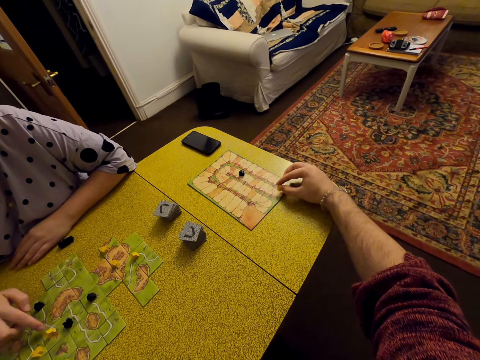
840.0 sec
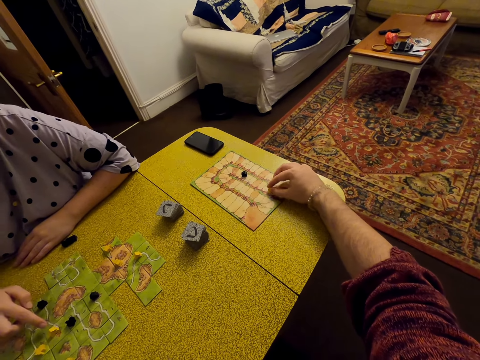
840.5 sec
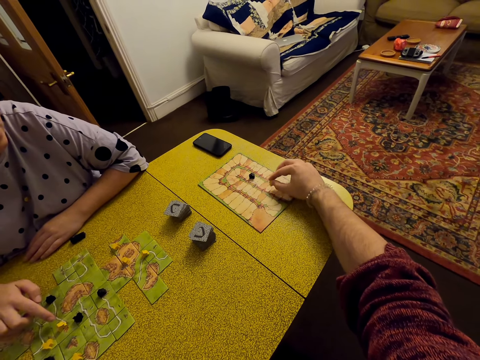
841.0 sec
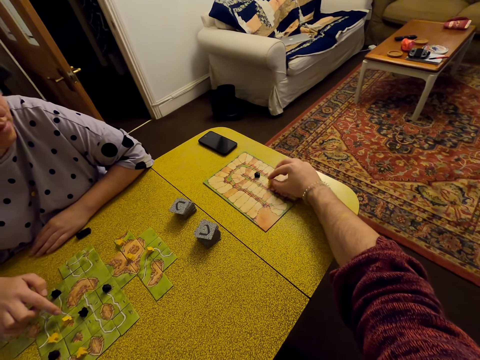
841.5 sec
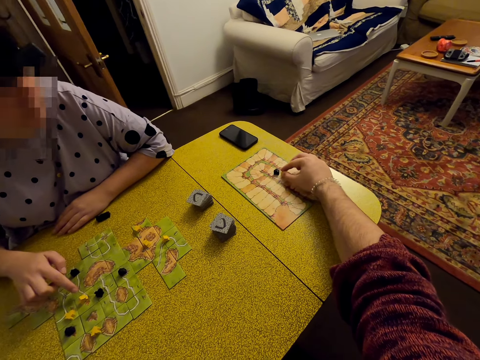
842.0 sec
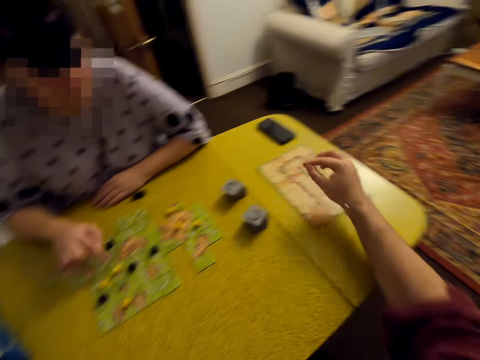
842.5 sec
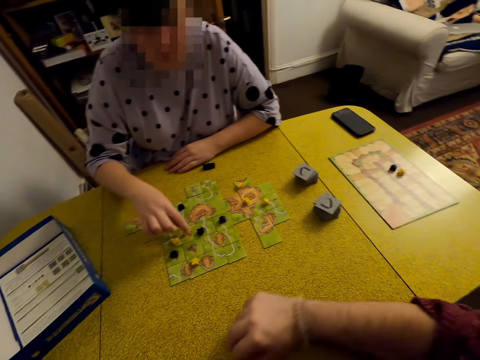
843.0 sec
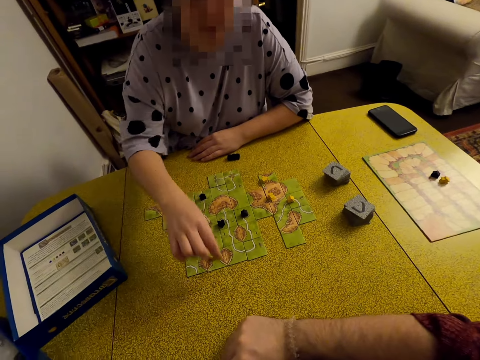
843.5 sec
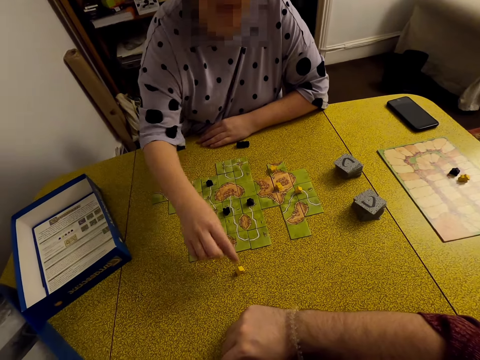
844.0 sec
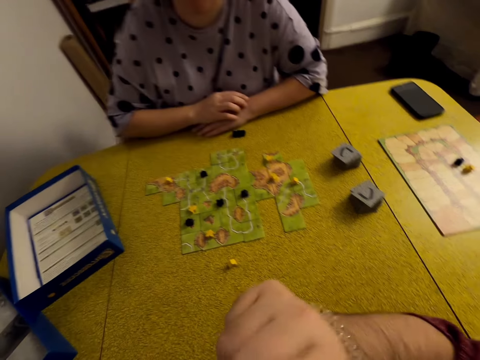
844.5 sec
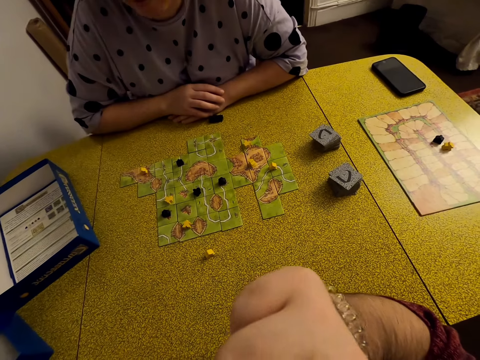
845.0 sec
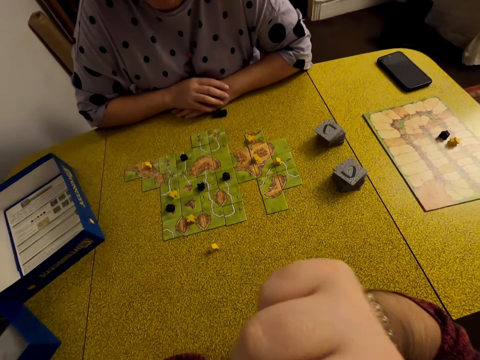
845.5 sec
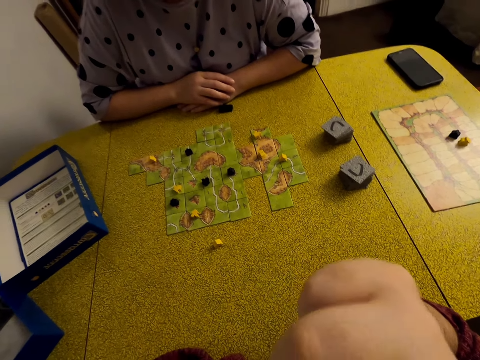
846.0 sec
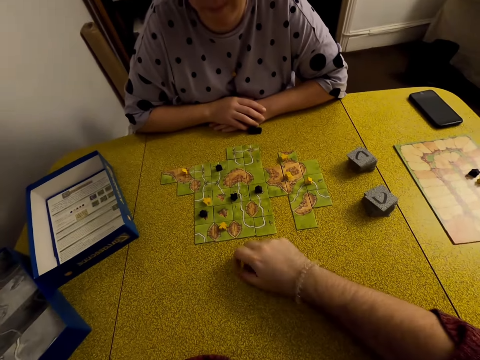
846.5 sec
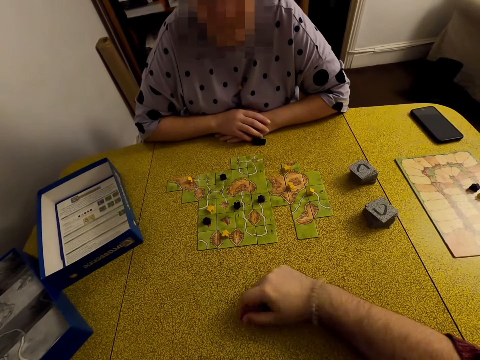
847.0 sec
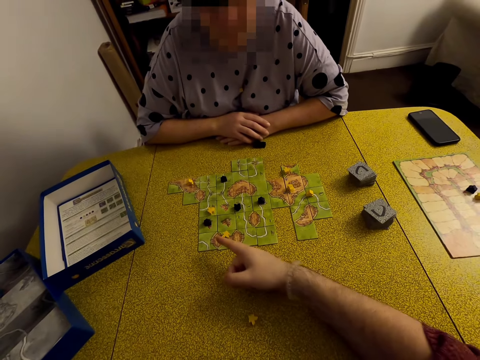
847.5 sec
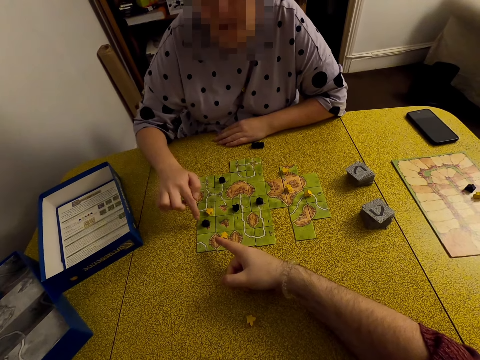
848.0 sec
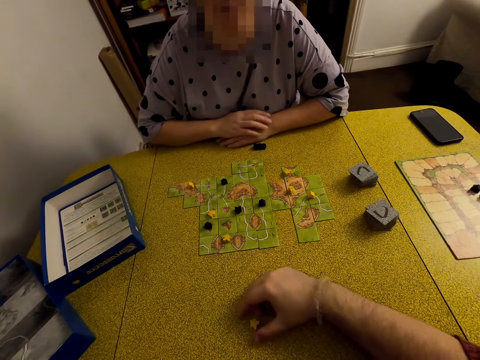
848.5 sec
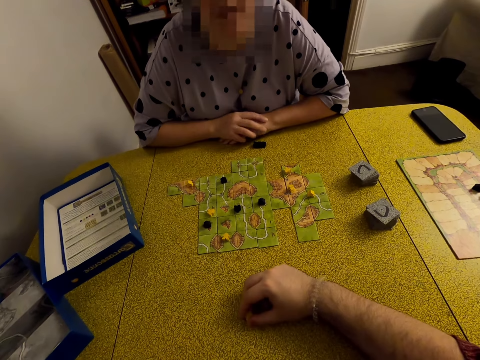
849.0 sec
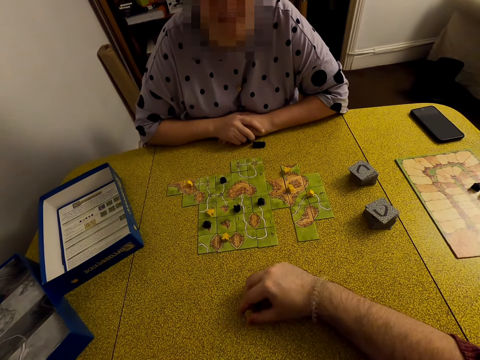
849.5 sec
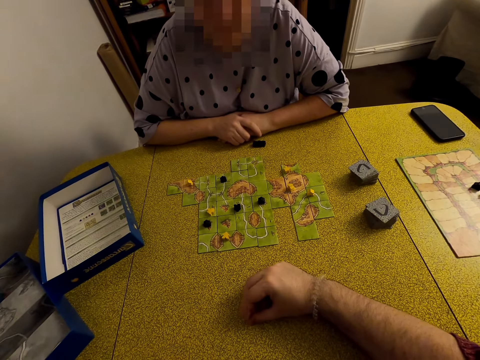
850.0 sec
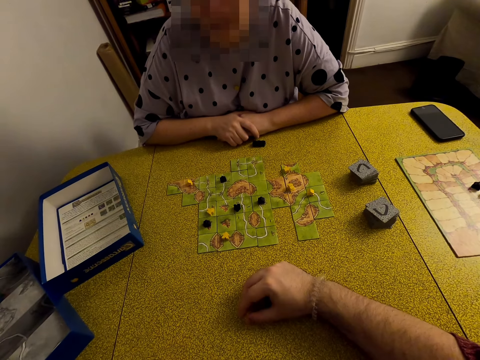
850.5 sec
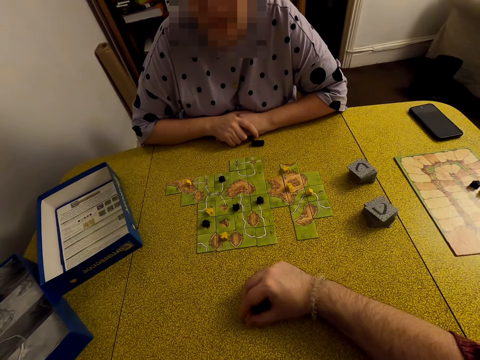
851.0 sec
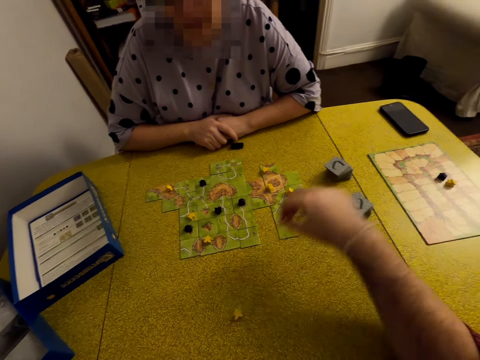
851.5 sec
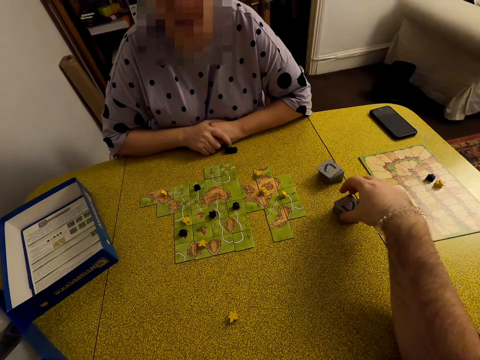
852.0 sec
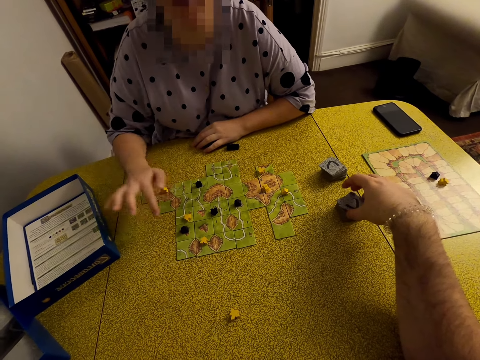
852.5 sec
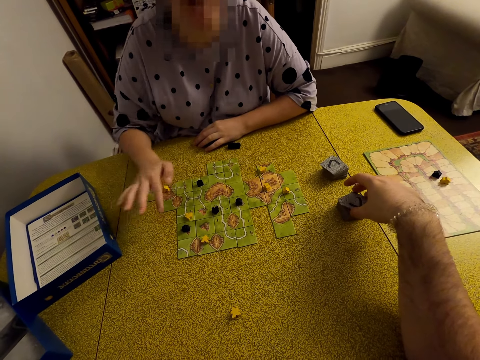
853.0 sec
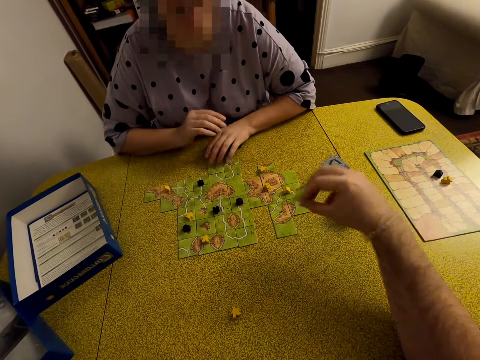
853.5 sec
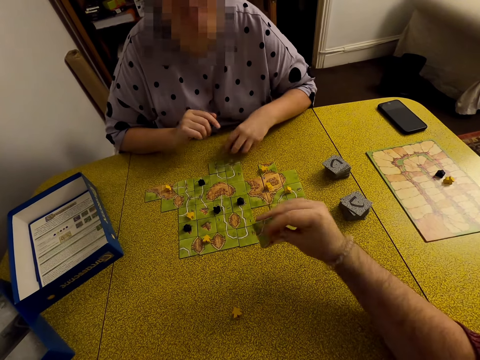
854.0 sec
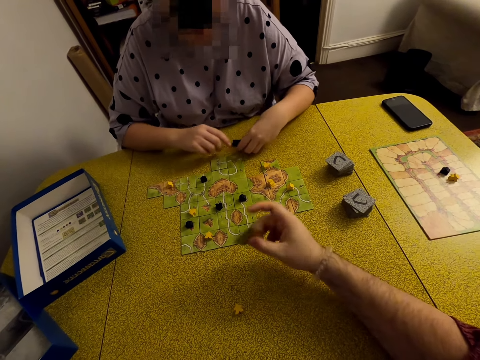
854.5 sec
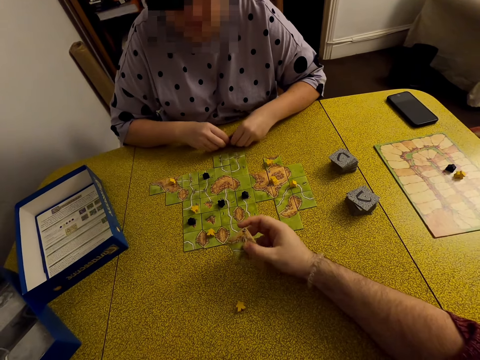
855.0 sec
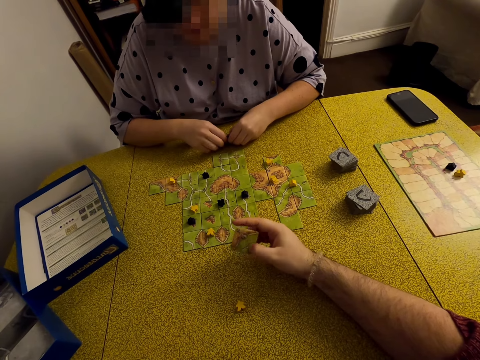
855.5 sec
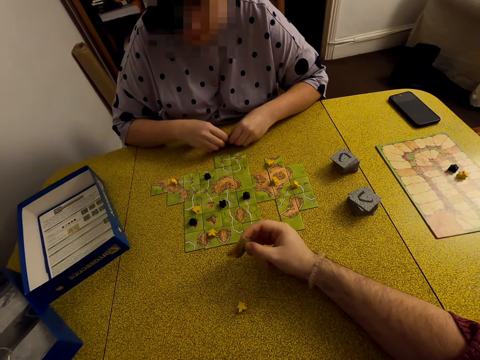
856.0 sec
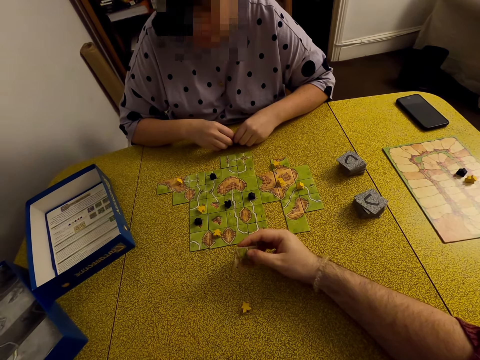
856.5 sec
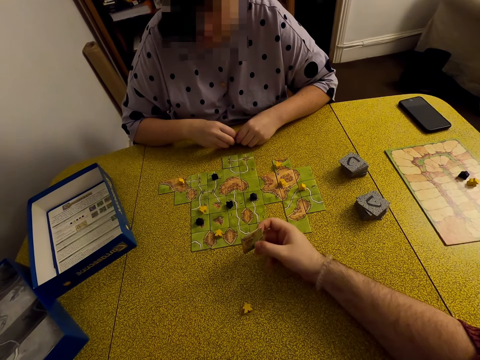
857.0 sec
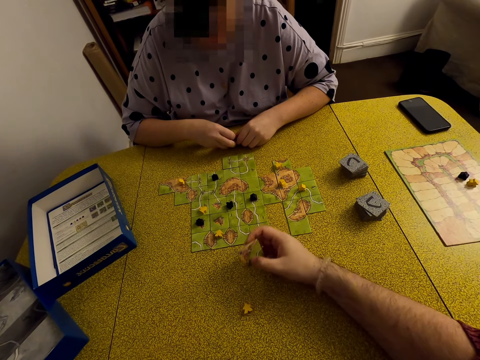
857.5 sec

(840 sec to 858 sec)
A woman plays with a meeple. The woman moves the meeple. The camera wearer interacts with the woman. They move the meeple. The woman points at the card. The camera wearer touches the meeple. They pick up a tile. They hold the tile.

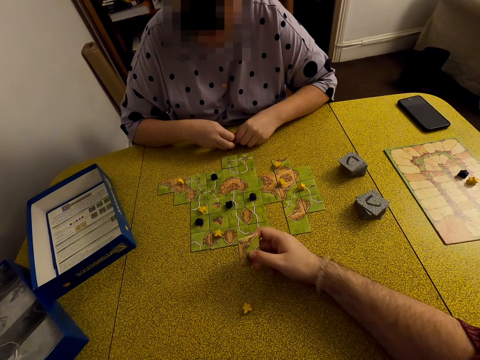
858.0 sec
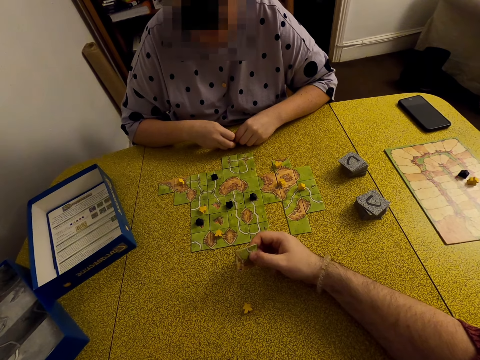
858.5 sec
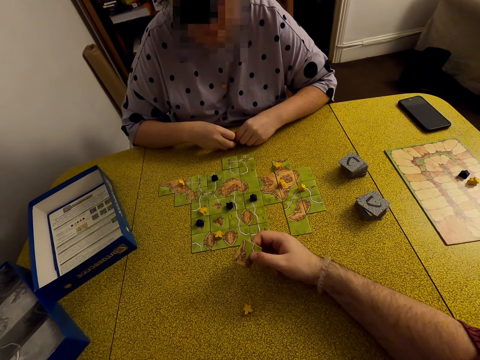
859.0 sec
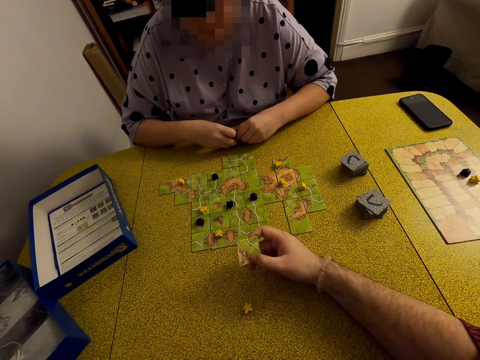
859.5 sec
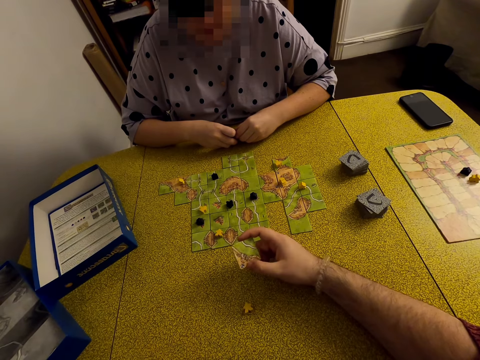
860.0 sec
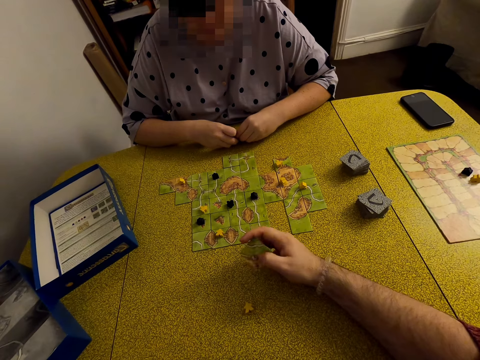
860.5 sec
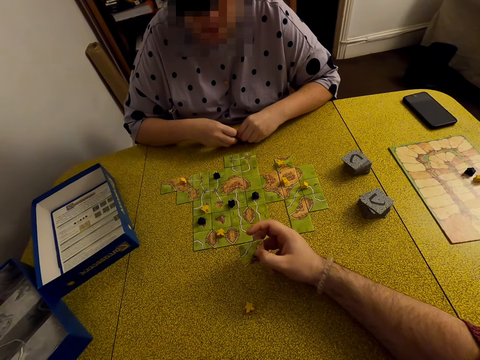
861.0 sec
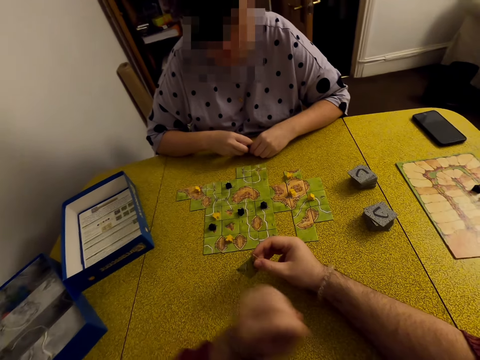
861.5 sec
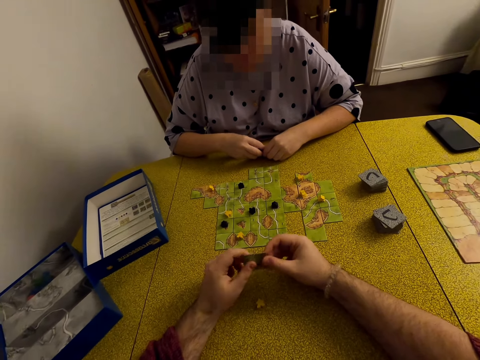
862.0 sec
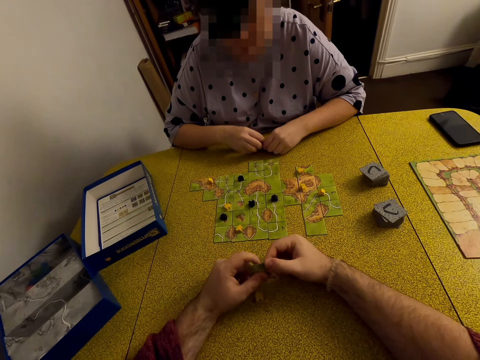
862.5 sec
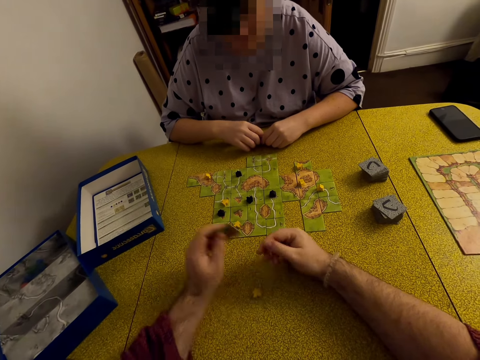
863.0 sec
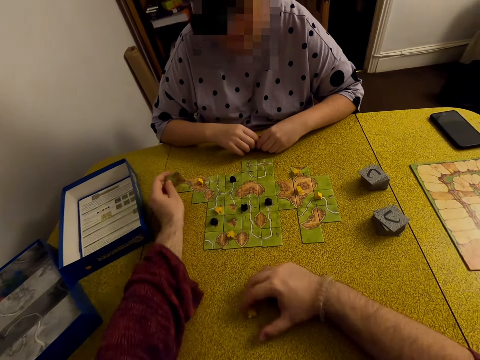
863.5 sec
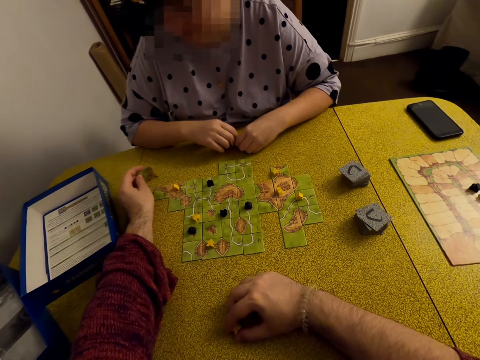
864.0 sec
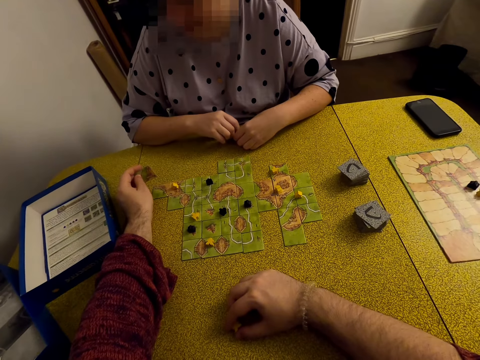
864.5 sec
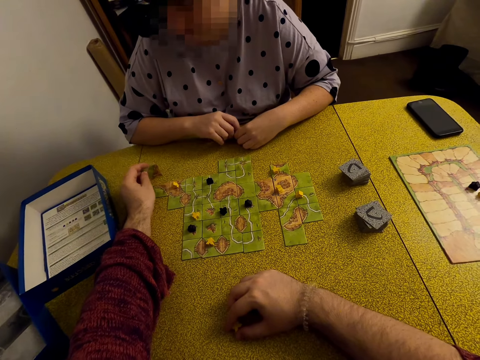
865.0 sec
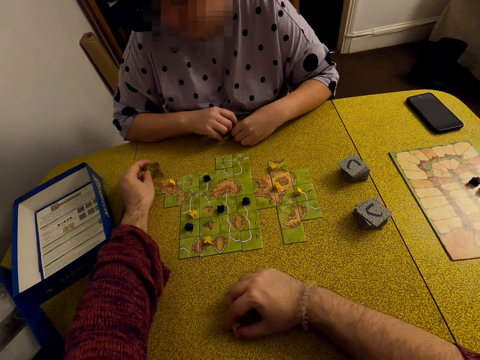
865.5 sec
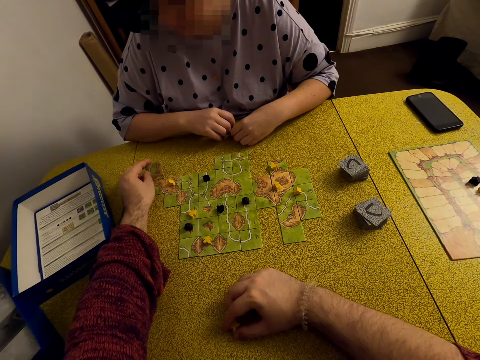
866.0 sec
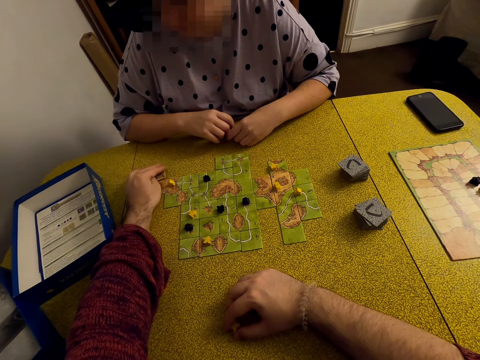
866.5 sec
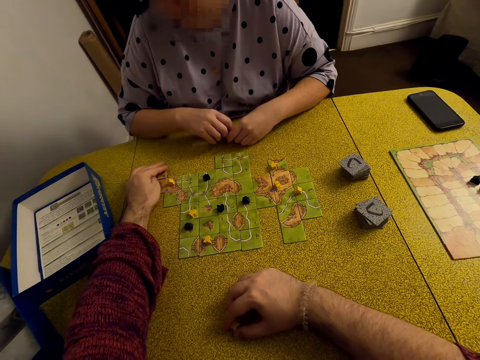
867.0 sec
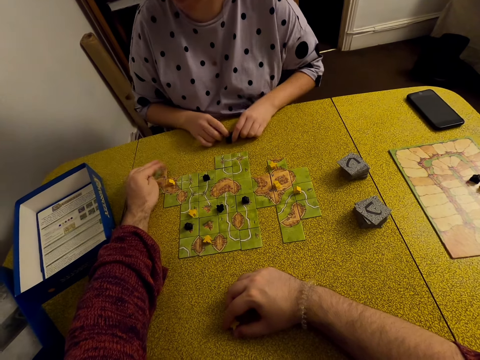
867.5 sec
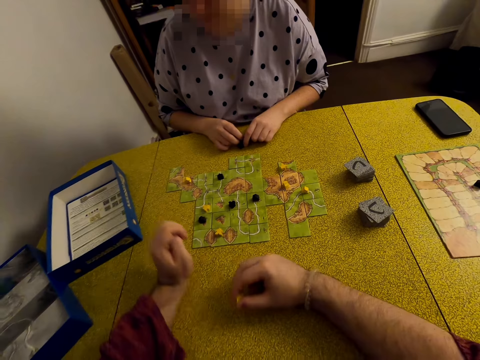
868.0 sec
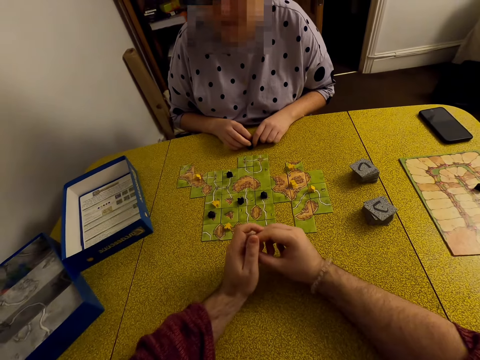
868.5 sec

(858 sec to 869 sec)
The camera wearer plays a meeple on the table. They put the card on the table.
